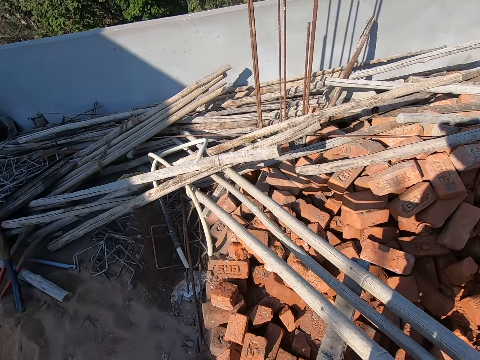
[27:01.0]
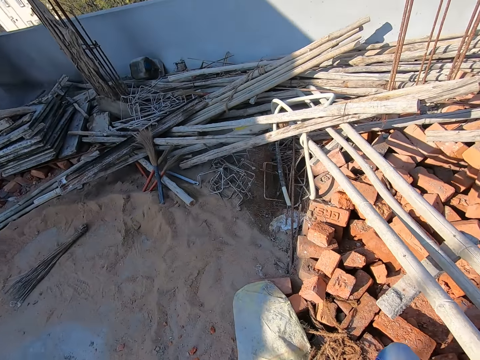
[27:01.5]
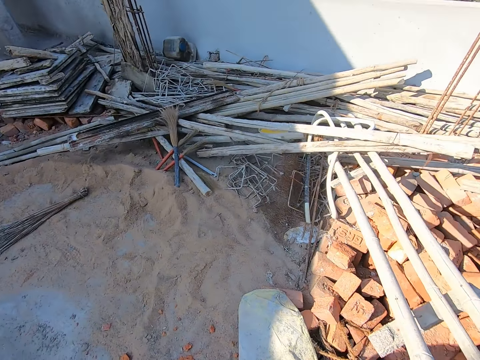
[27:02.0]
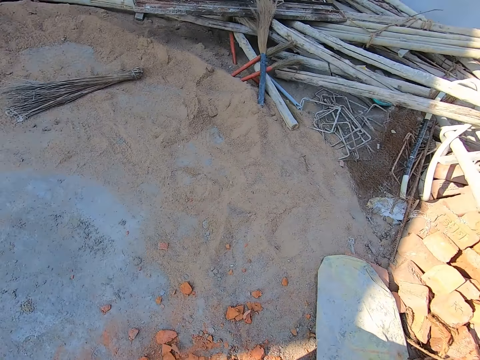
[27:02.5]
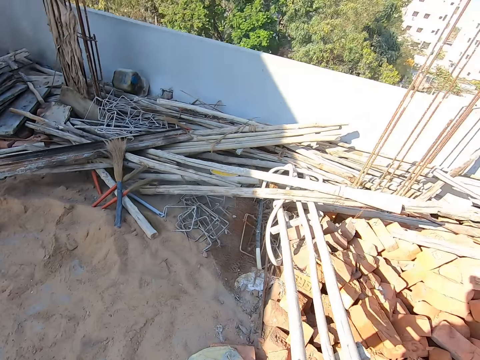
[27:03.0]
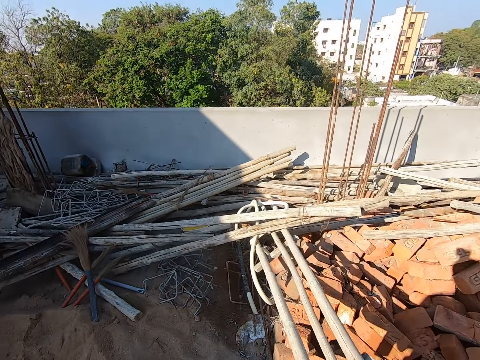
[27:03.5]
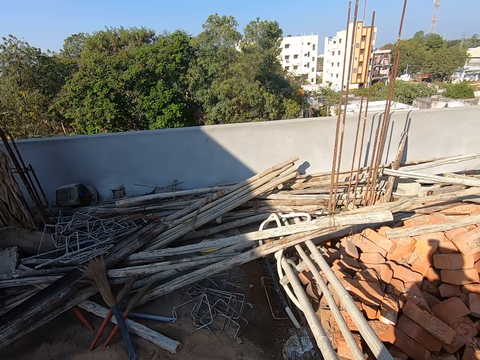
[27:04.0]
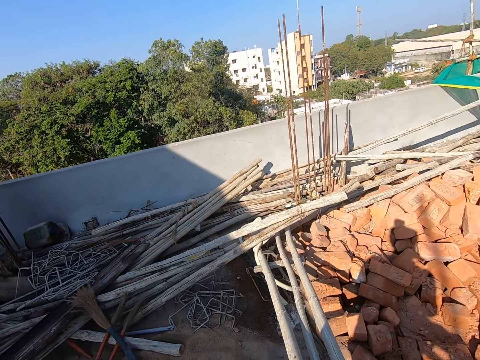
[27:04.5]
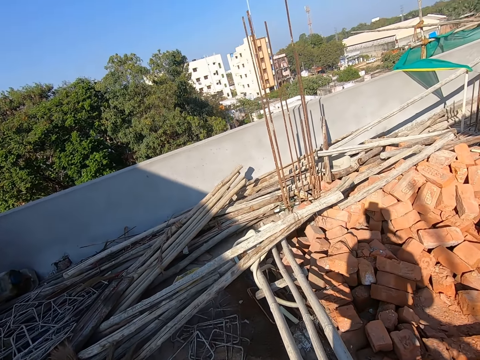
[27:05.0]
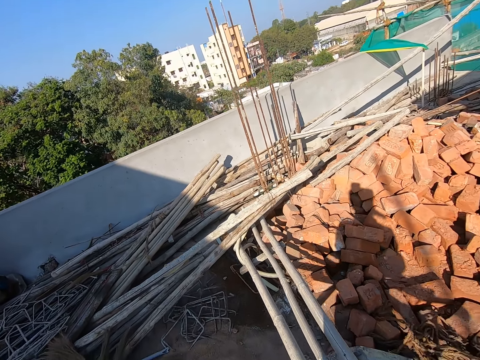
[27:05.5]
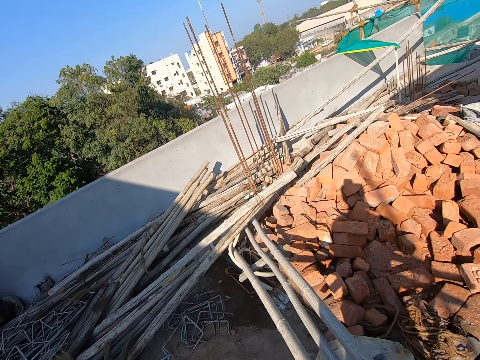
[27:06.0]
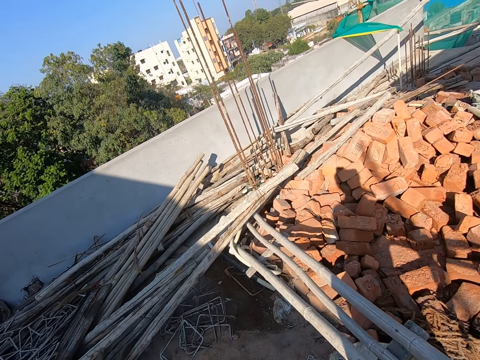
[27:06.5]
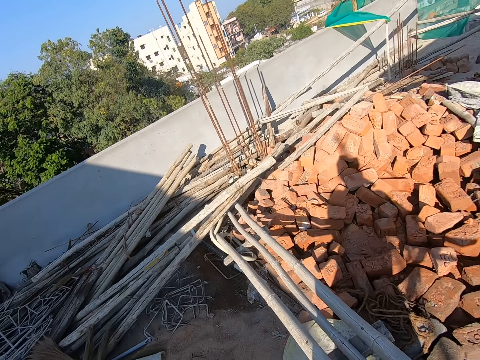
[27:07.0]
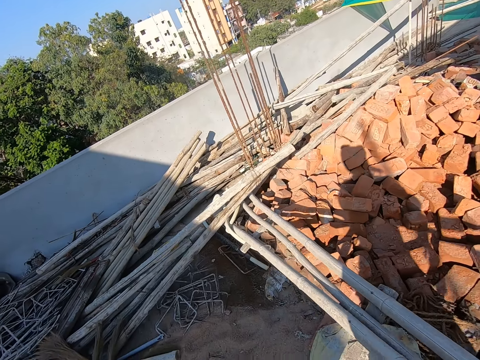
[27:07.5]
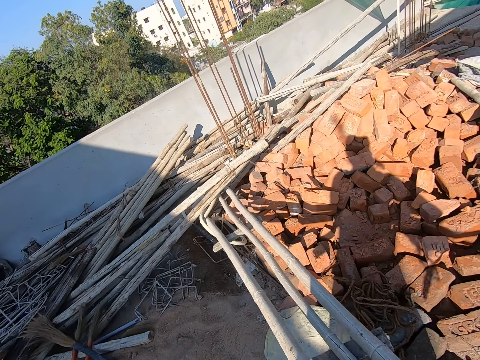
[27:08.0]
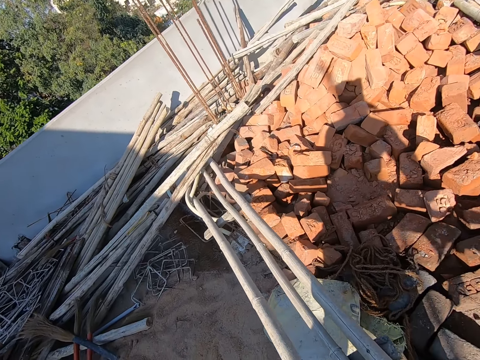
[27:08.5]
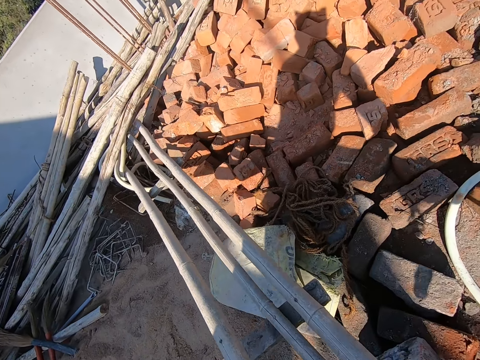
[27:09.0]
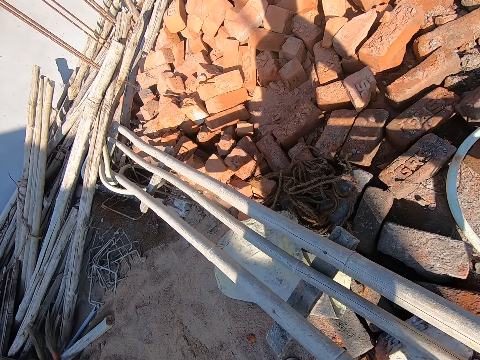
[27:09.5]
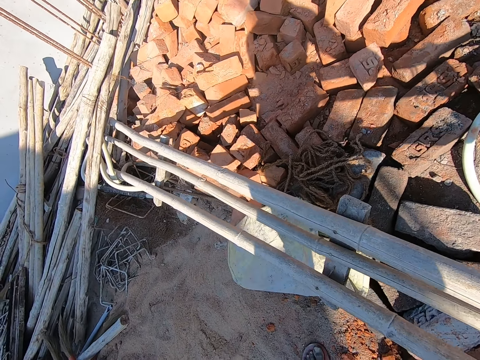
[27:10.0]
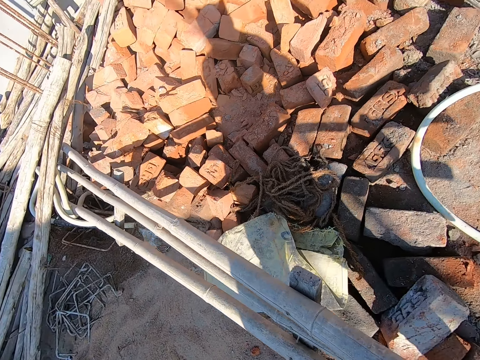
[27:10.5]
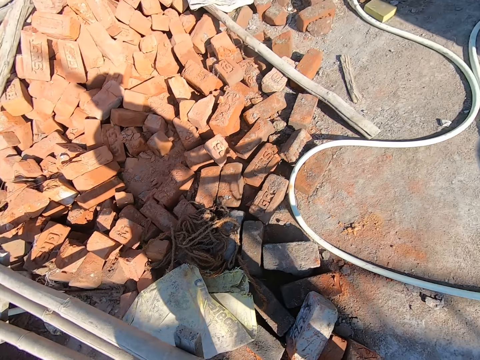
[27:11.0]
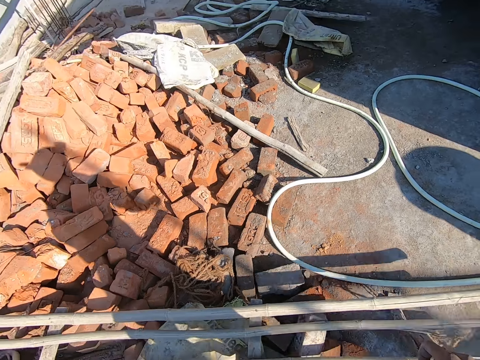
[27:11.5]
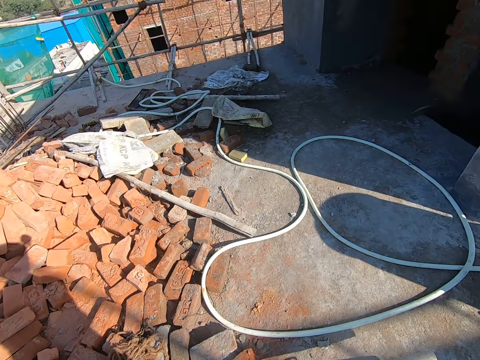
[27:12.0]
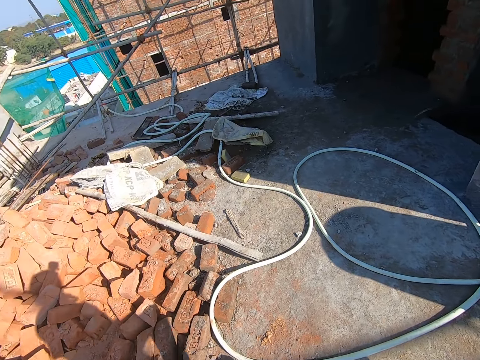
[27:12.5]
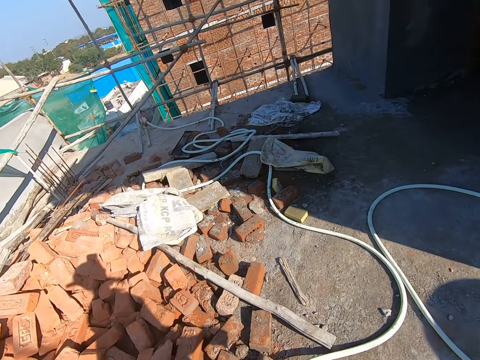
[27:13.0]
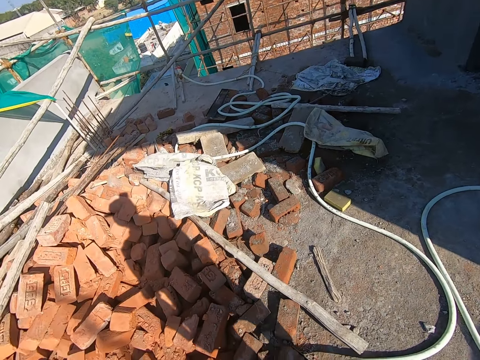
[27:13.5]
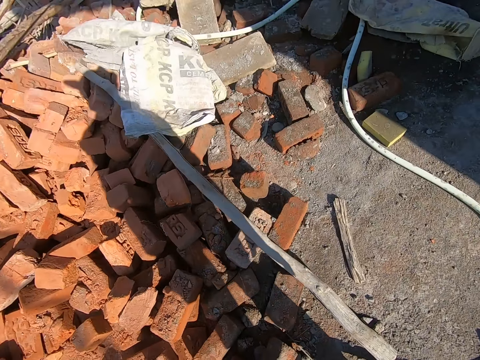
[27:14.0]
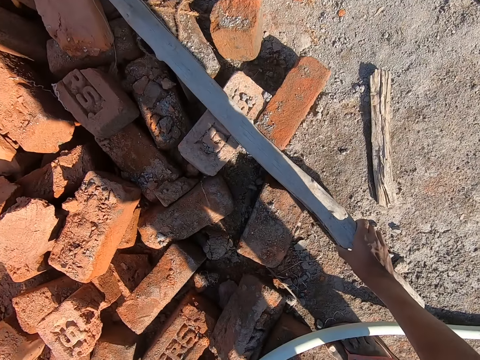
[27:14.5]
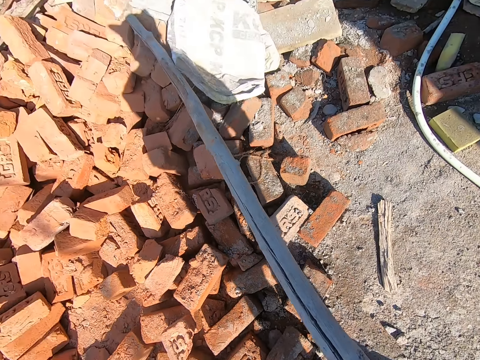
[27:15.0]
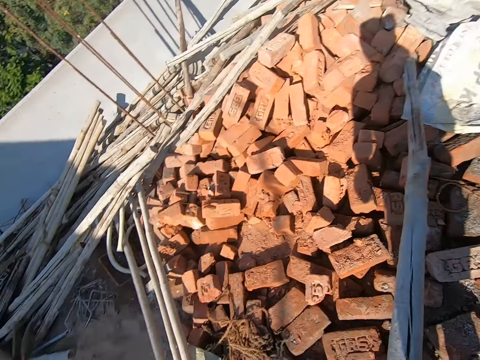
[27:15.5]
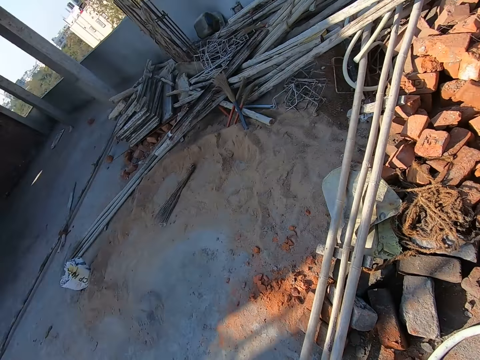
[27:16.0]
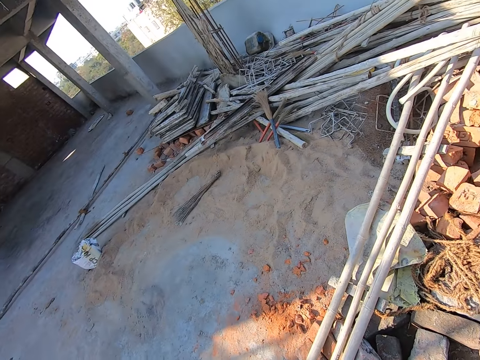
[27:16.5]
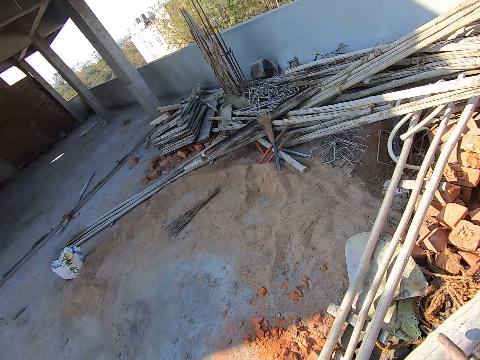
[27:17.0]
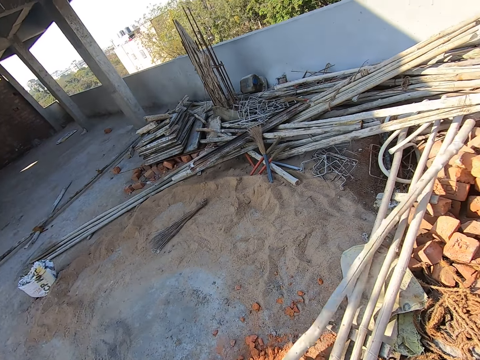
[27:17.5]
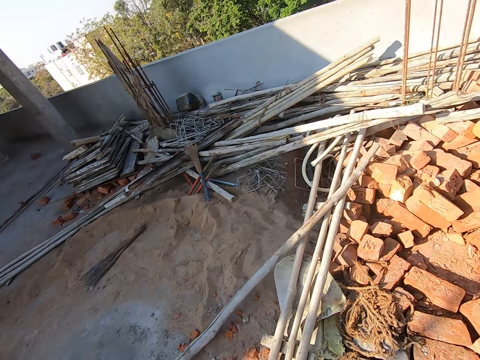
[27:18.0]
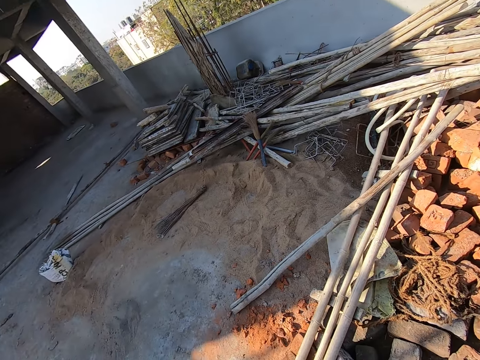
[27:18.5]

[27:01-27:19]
The camera wearer drops the pieces of stick on the ground with his hands. He picks up wood. He adjusts a piece of stick on the bricks with his right hand. He walks around the room. He drops the bamboo stick on the floor with his right hand.

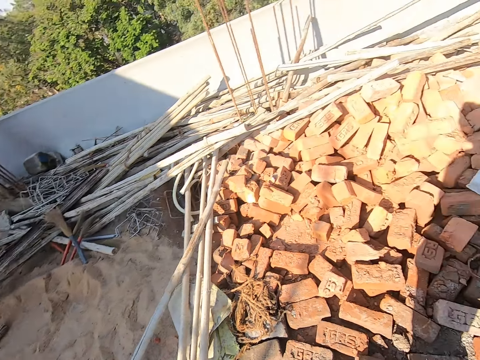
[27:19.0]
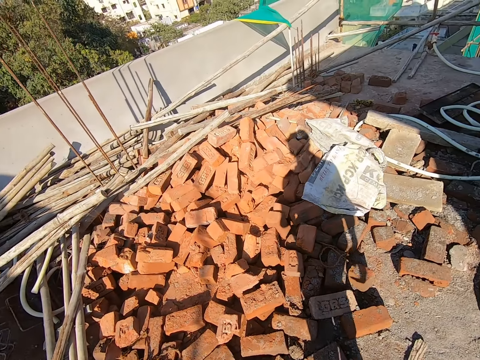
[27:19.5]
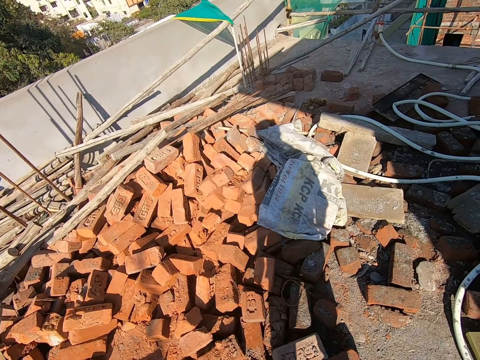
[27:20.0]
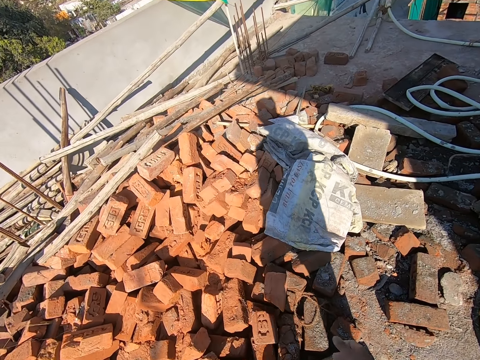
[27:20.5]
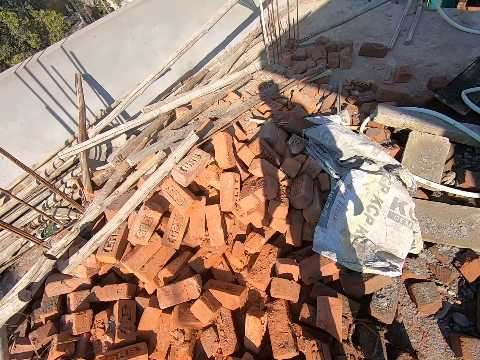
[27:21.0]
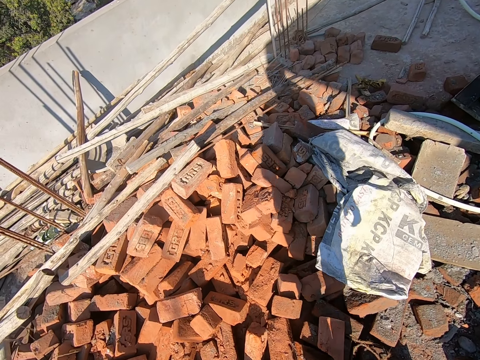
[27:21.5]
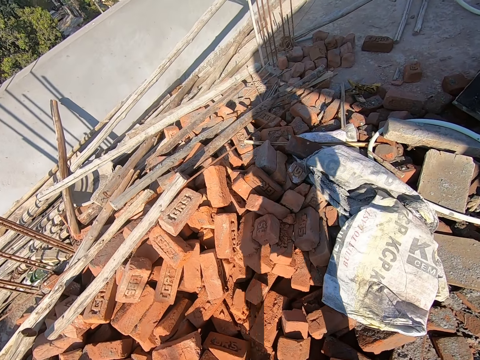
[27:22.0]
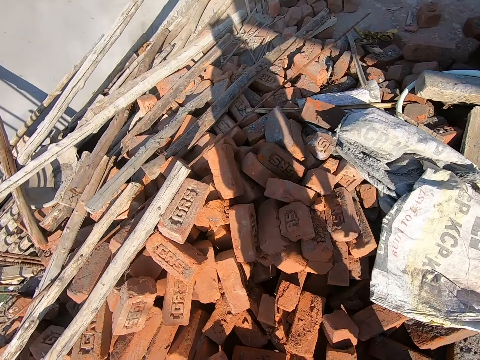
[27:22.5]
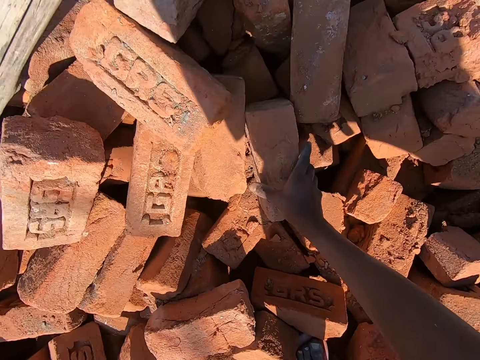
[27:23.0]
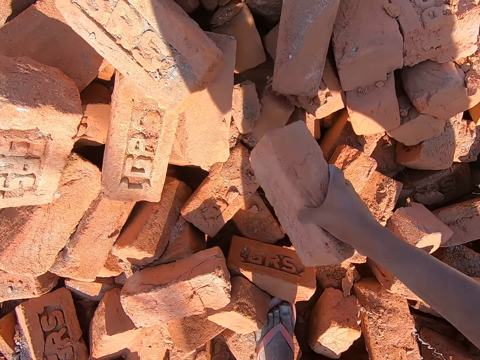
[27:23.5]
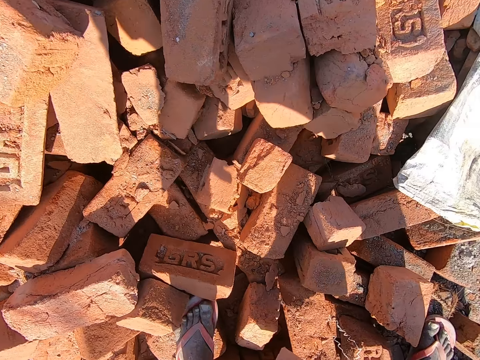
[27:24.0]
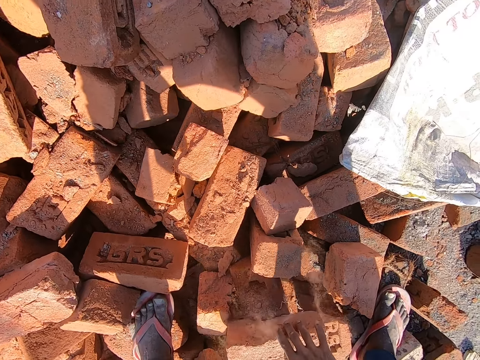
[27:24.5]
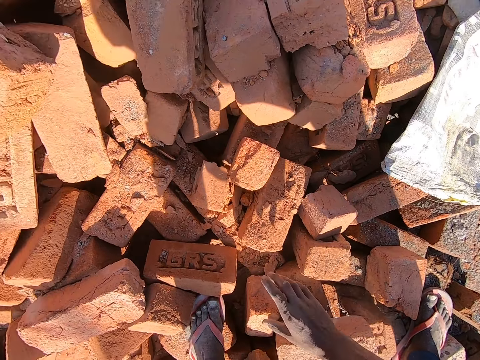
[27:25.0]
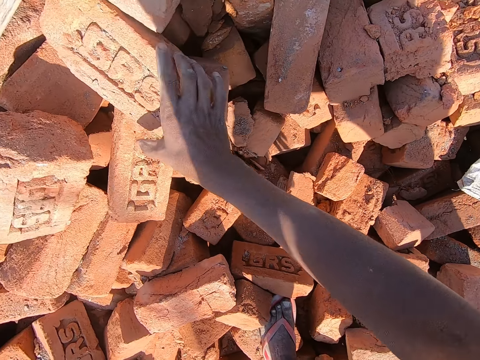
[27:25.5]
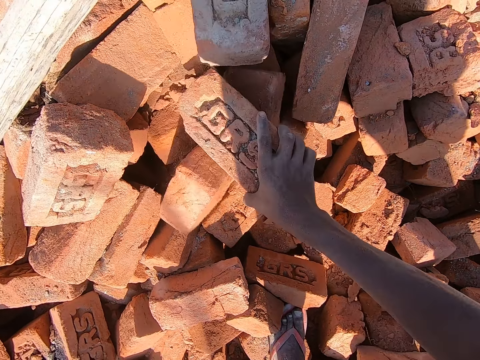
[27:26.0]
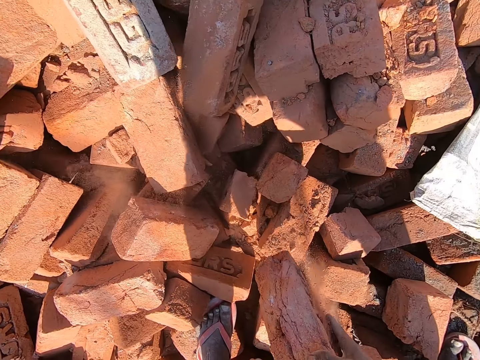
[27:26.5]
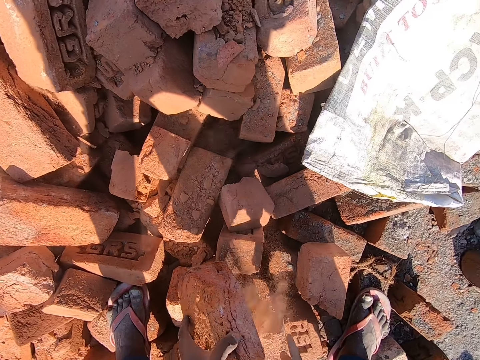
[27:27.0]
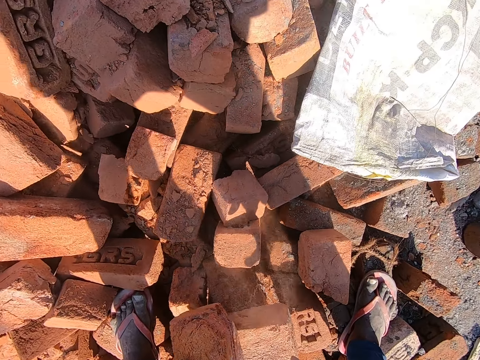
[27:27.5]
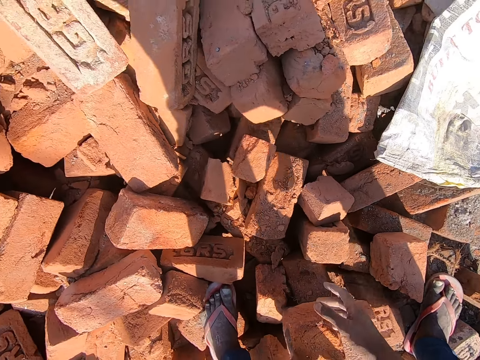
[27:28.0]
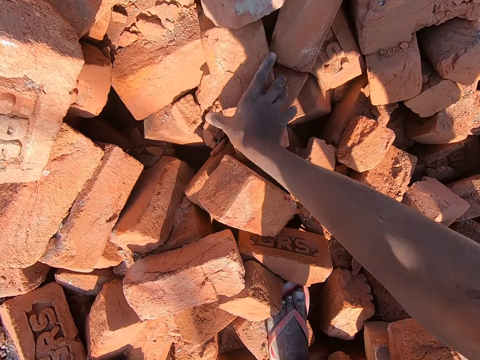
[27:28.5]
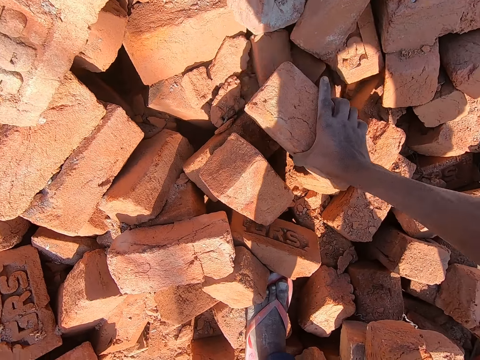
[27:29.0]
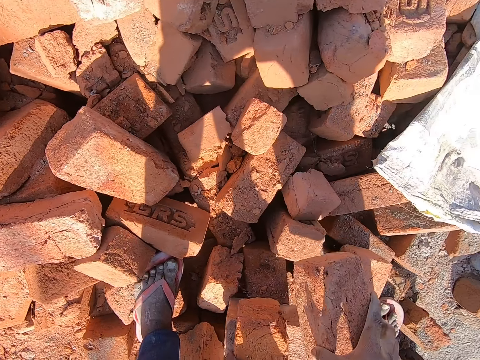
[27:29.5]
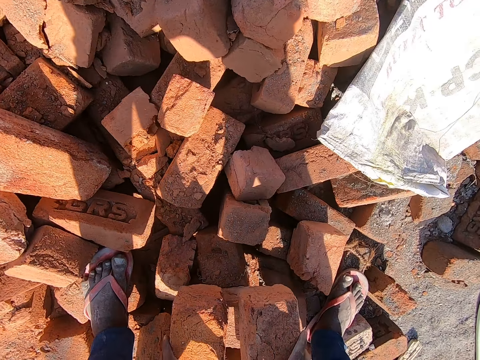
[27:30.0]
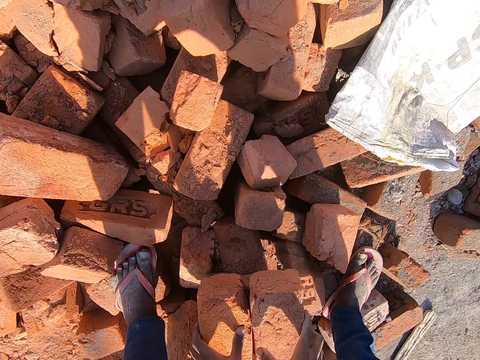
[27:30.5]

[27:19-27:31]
The camera wearer picks up a brick from a pile of bricks on the floor with his right hand. He drops the brick on the floor with his right hand. He picks up a brick from the pile of bricks on the floor with his right hand. He passes the brick from his right hand to his left hand. He drops the brick on the brick on the floor with his left hand. He picks up a brick from the pile of bricks on the floor with his right hand. He drops the brick on the brick on the floor with his right hand.
